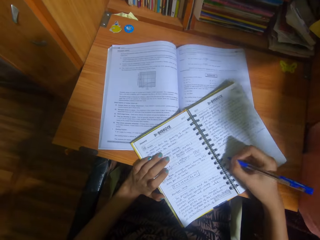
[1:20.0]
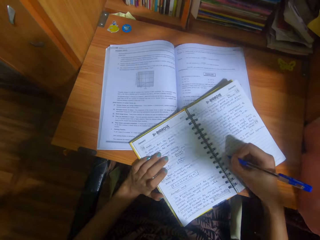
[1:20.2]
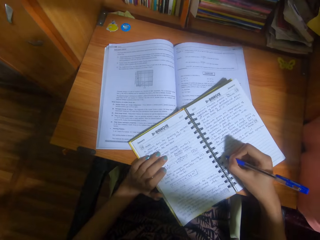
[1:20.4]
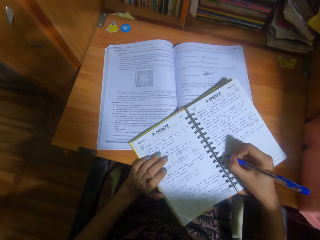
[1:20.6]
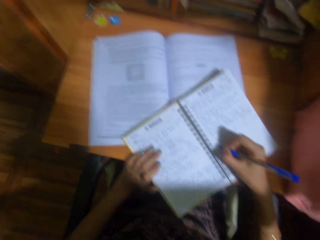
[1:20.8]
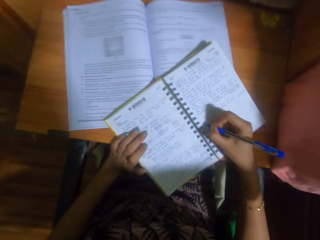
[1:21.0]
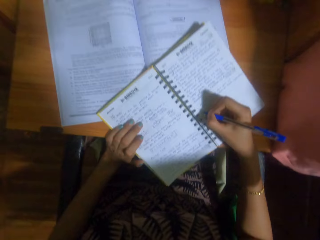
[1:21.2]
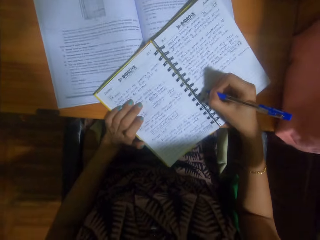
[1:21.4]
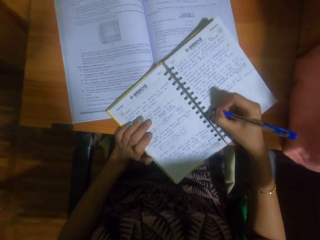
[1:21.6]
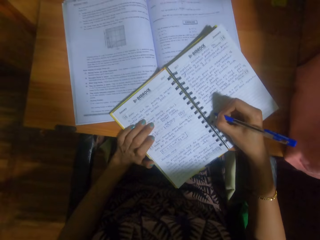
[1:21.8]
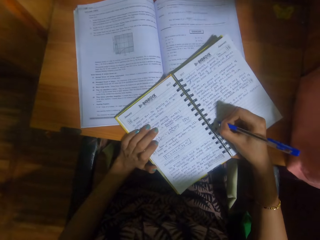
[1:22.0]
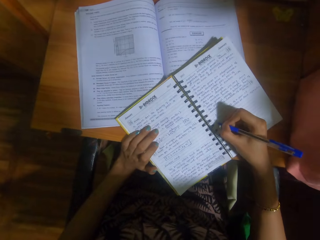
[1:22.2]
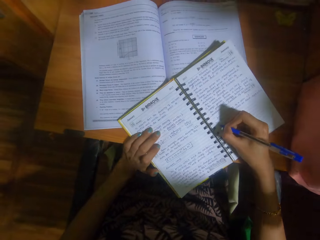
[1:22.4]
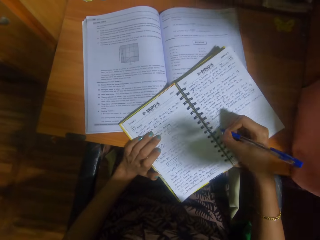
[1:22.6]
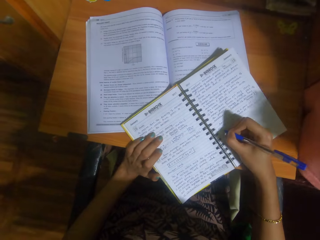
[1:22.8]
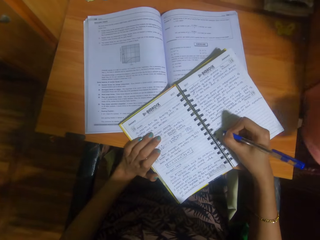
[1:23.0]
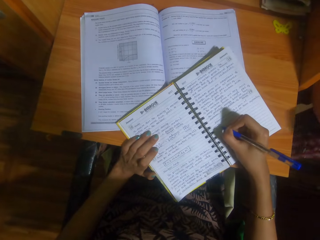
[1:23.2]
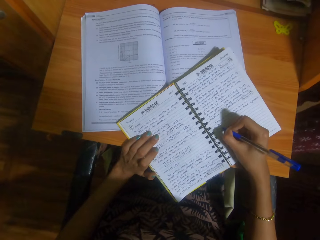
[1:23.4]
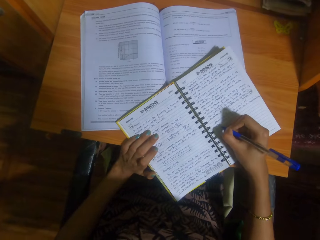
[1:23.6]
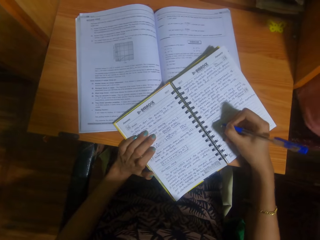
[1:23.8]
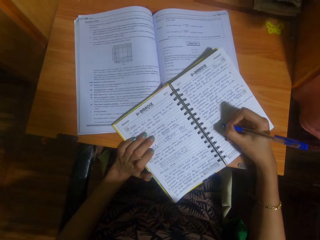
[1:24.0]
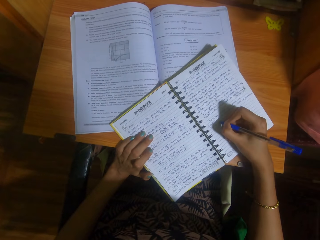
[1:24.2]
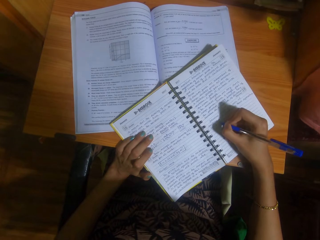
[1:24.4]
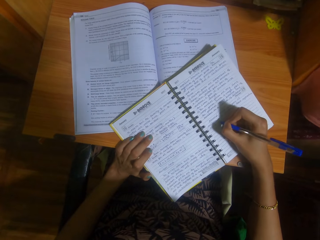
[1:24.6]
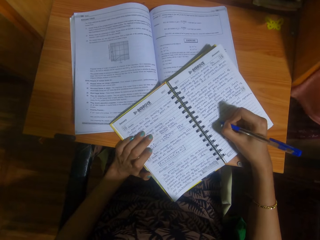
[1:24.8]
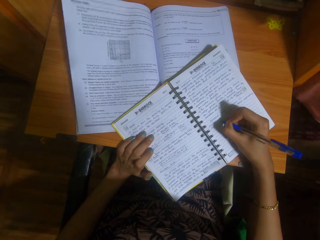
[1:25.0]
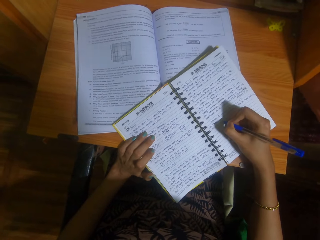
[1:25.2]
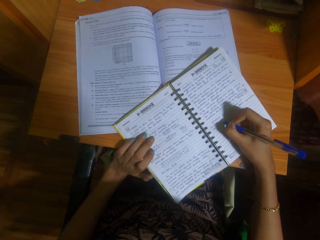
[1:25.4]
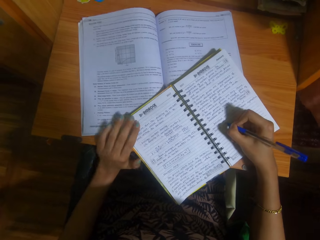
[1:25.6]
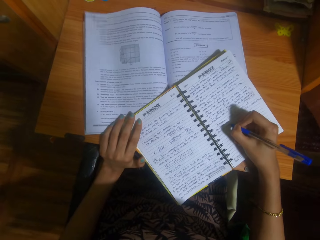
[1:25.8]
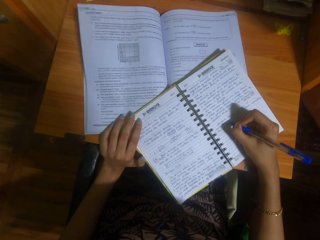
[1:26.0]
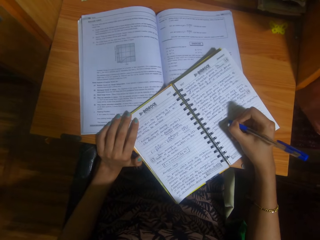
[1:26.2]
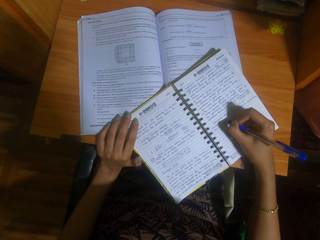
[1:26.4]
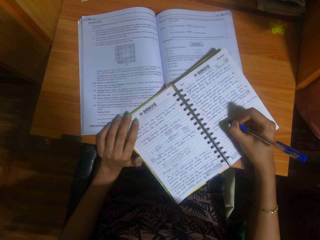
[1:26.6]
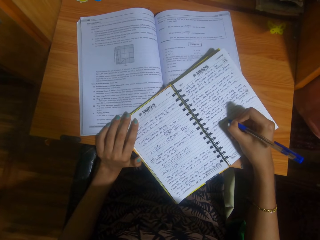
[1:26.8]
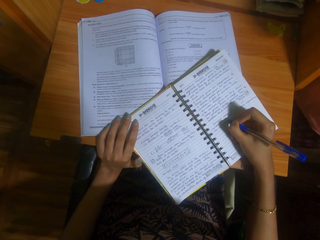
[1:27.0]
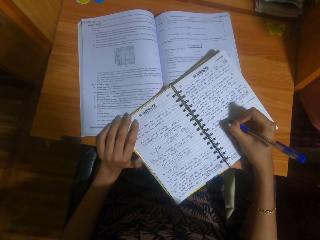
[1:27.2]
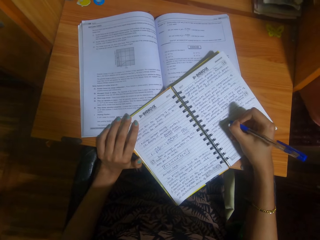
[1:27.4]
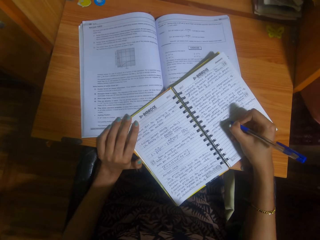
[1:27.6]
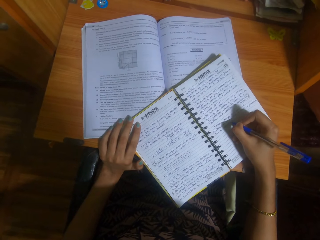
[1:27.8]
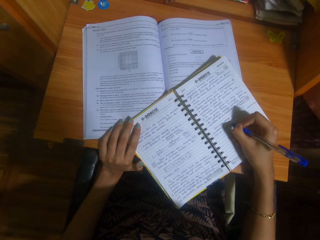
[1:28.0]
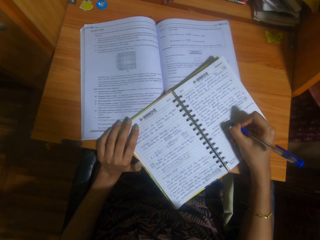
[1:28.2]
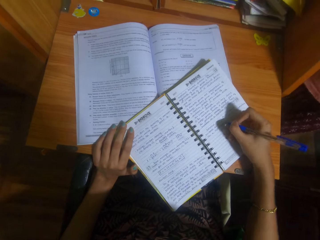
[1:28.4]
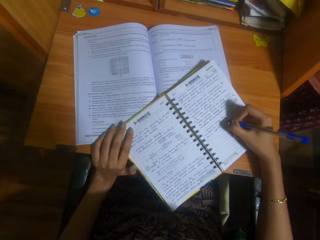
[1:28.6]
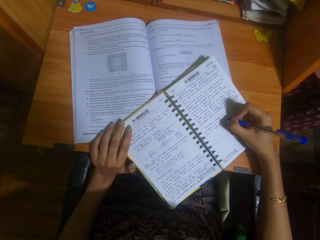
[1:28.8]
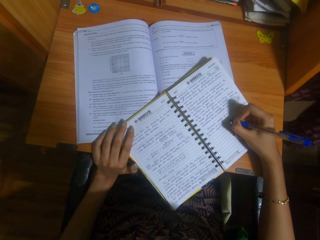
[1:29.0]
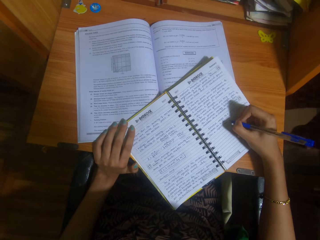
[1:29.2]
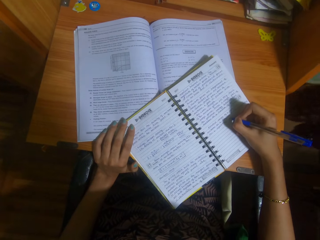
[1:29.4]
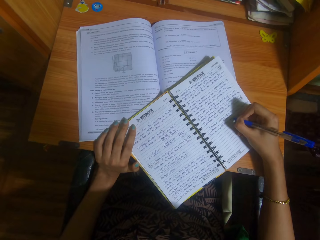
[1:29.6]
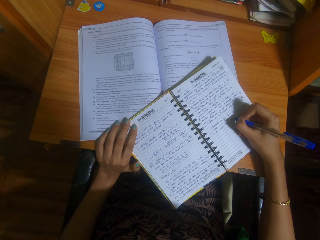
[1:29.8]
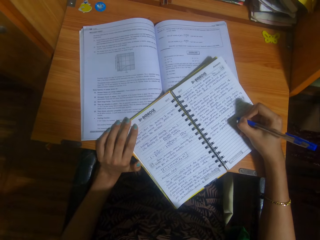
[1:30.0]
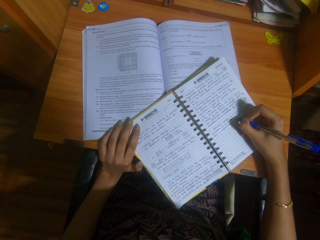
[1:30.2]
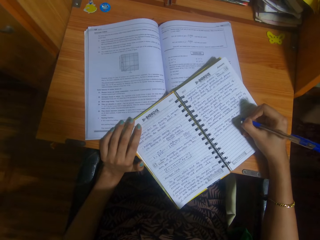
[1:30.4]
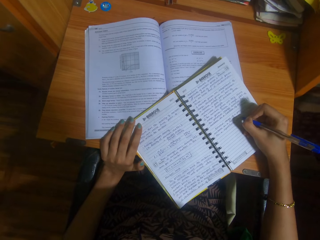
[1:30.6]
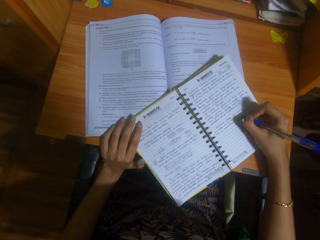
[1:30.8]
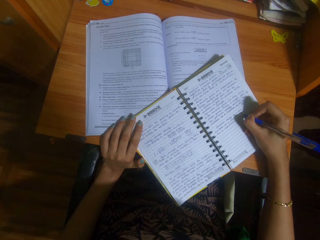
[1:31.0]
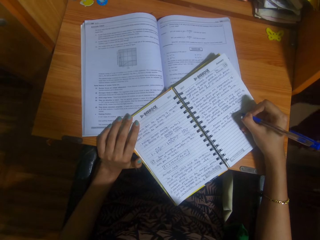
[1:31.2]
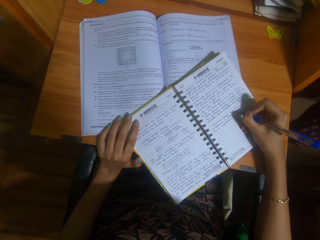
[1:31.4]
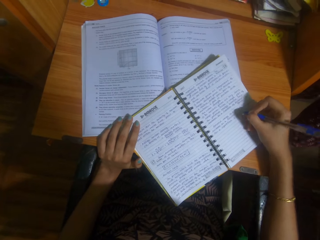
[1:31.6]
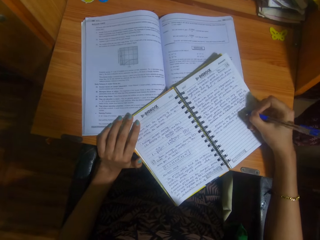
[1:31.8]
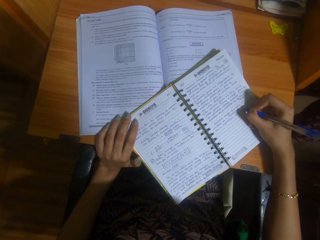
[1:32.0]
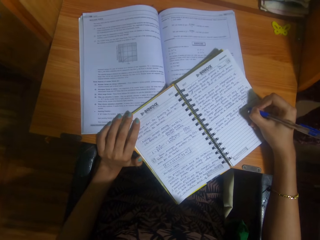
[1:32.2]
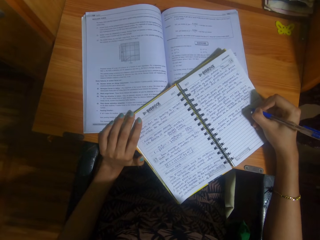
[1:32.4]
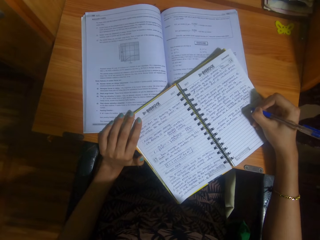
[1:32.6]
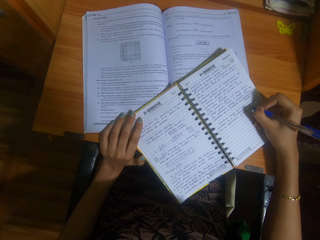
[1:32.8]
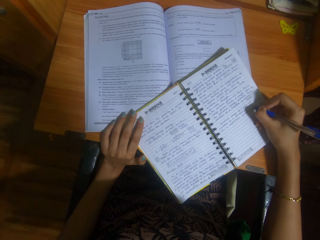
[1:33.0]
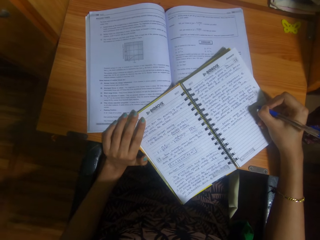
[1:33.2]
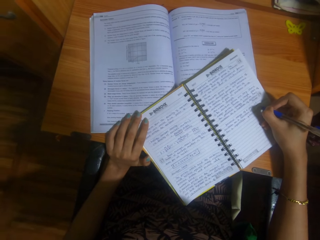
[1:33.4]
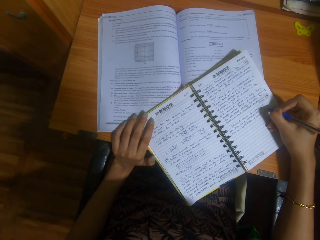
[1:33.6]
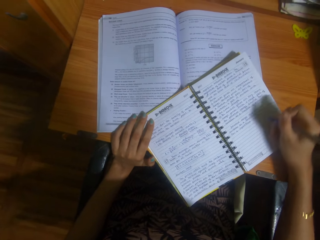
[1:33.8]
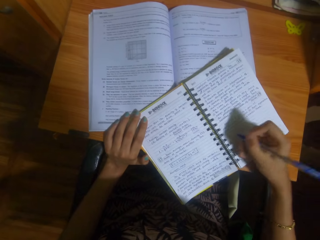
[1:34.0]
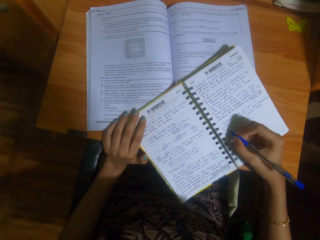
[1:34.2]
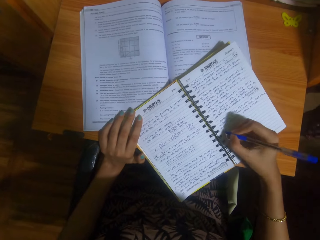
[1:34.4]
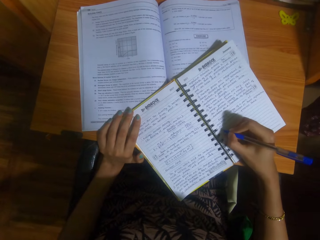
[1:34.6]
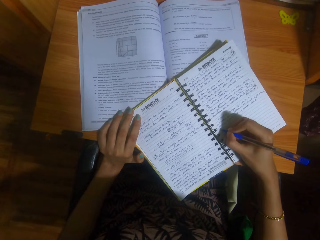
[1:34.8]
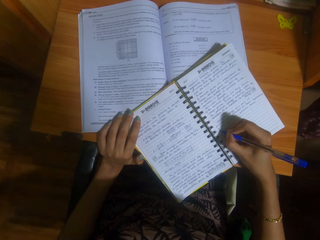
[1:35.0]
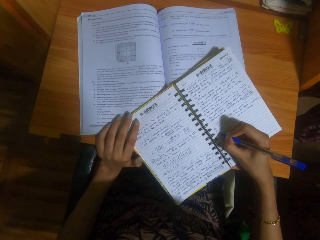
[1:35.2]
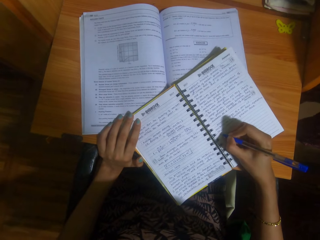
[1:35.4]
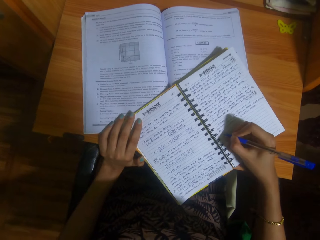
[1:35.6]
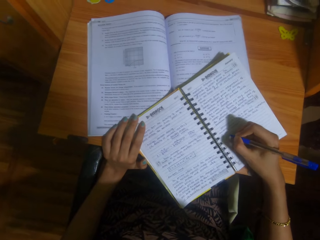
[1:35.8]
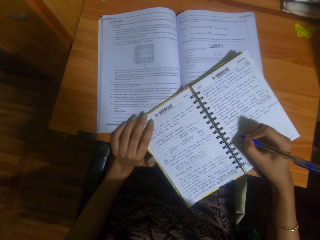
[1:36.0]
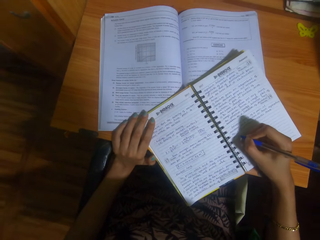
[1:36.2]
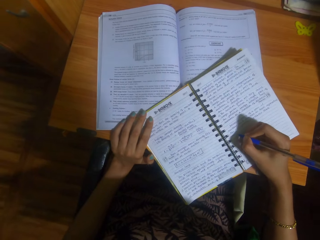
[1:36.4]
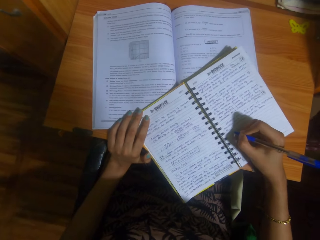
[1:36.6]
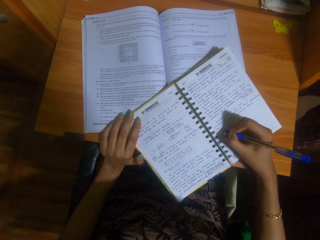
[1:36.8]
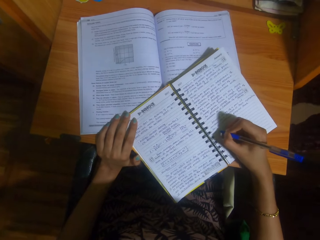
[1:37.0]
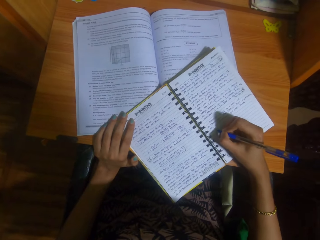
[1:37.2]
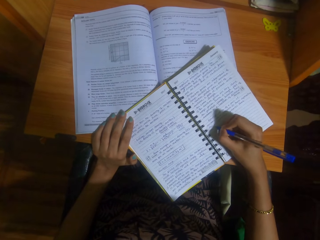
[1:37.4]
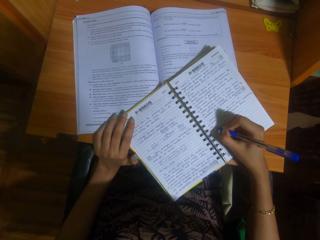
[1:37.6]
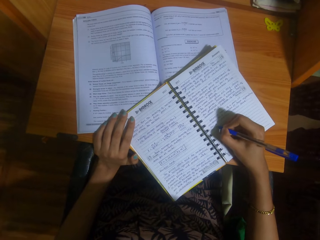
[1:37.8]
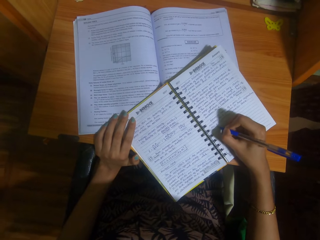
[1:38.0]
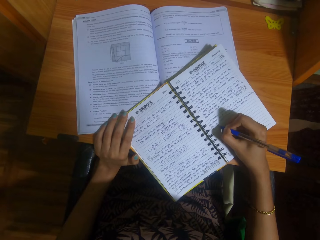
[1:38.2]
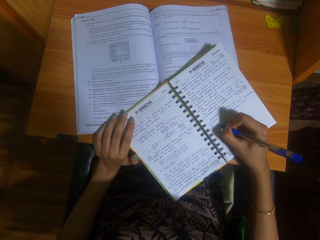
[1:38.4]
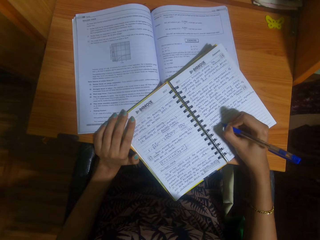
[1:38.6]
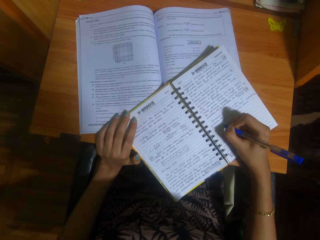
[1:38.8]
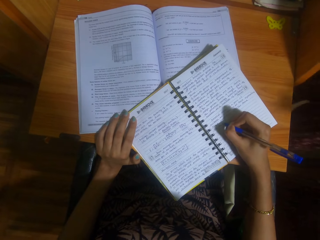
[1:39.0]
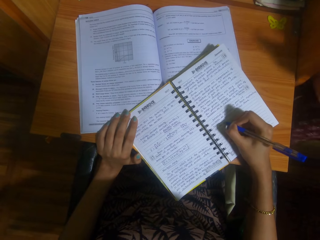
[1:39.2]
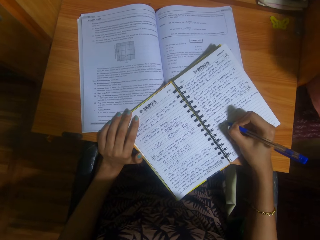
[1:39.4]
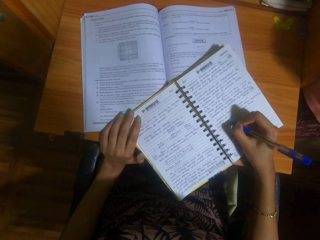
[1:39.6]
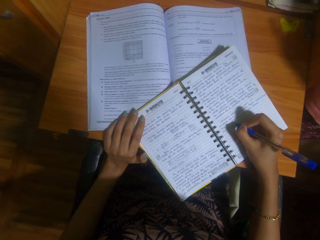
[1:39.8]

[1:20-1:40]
A woman talks to the camera wearer. The camera wearer talks to the woman. The woman talks to the camera wearer.

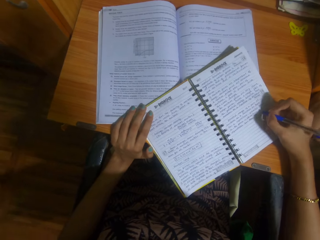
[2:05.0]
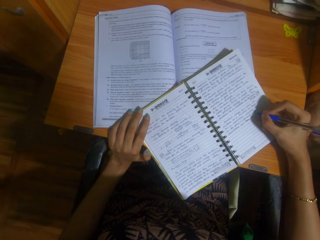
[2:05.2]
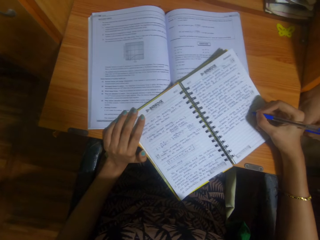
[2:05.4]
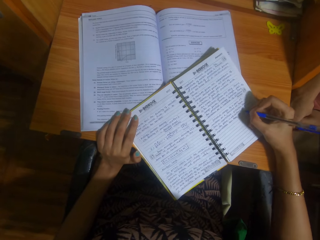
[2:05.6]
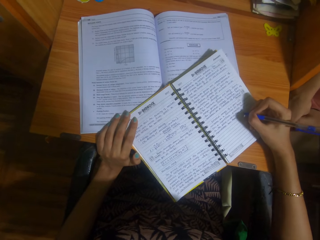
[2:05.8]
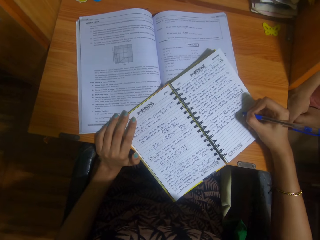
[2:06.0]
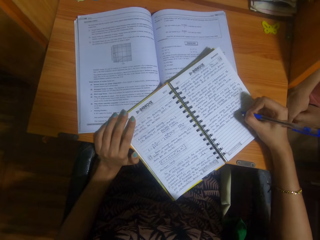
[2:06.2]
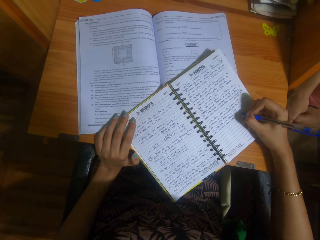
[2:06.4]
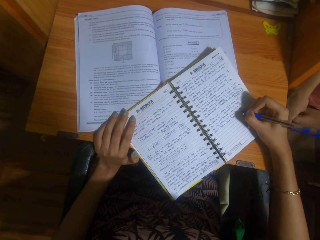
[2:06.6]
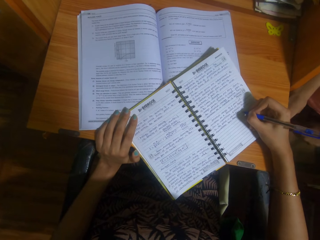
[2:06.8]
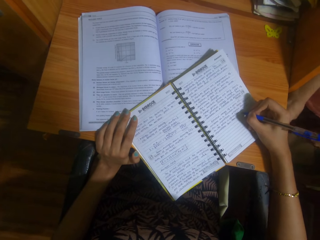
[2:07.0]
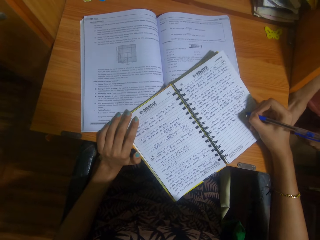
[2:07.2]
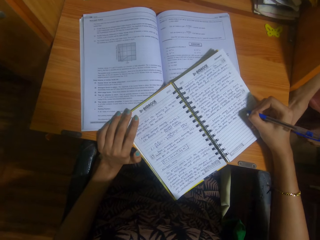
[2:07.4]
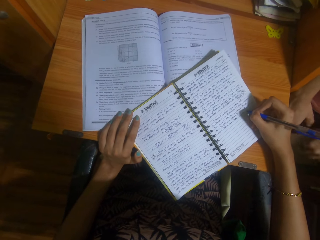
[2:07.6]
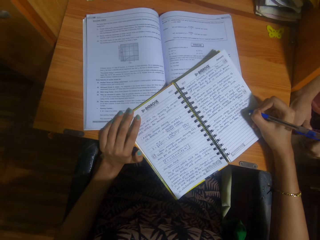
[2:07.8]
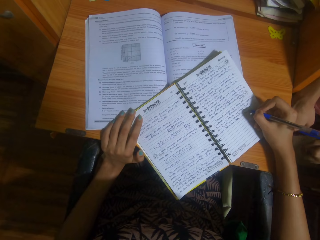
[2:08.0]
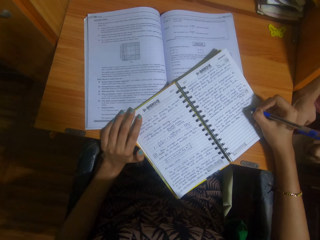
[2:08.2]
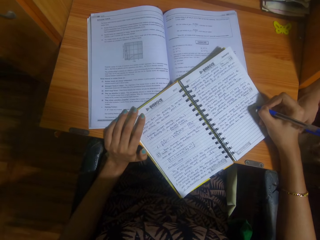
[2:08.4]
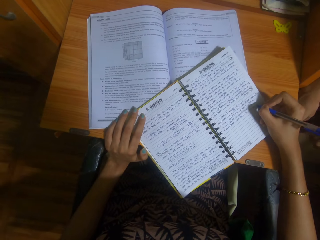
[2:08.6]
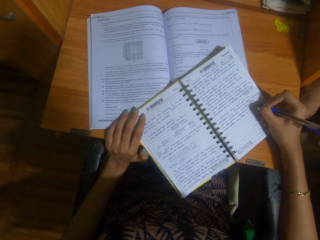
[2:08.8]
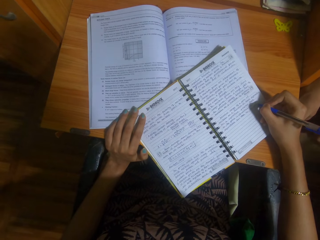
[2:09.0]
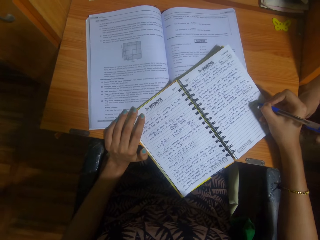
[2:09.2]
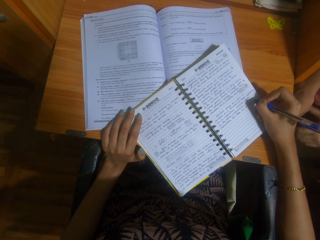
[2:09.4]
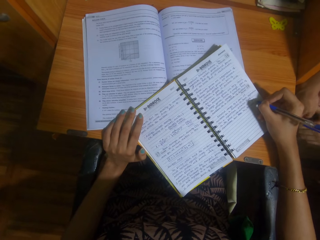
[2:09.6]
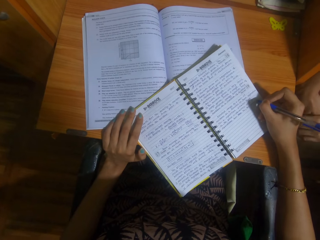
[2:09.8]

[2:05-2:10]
The camera wearer talks to a woman. The woman talks to the camera wearer.
